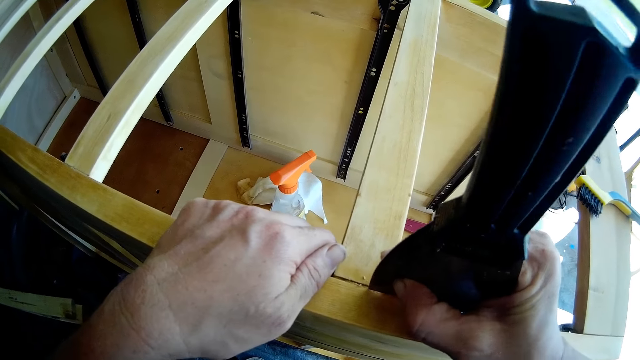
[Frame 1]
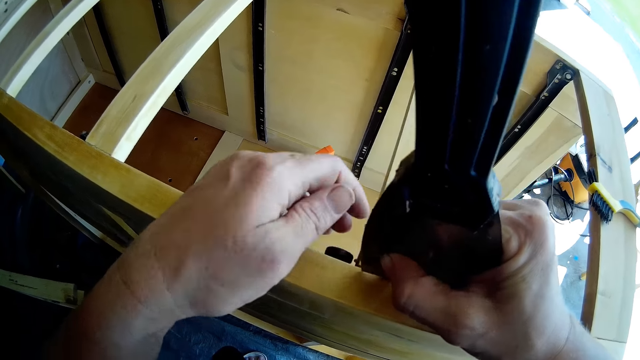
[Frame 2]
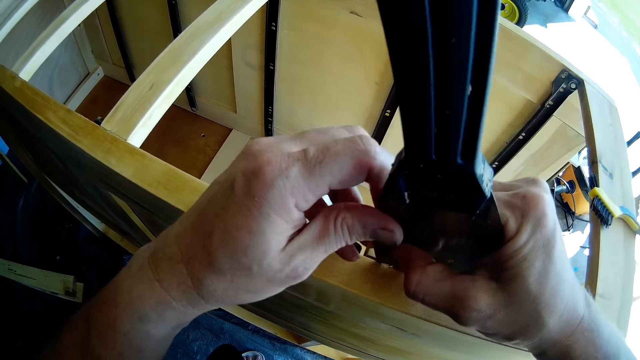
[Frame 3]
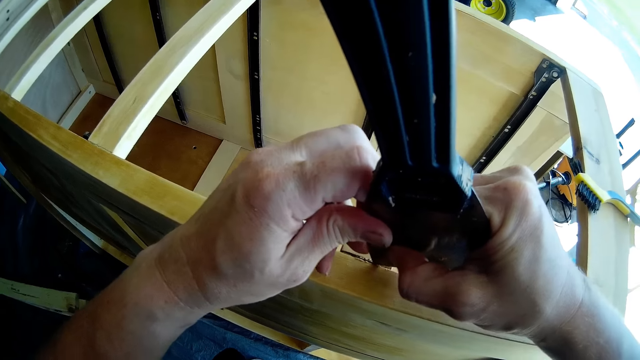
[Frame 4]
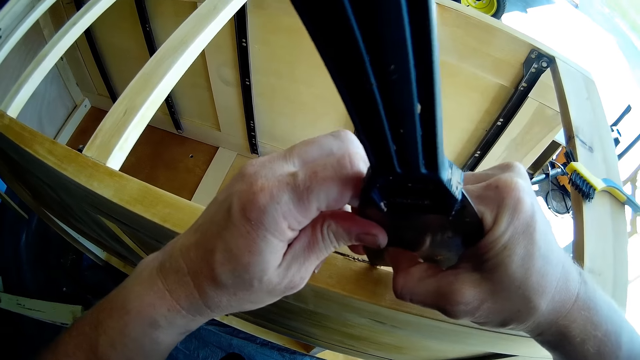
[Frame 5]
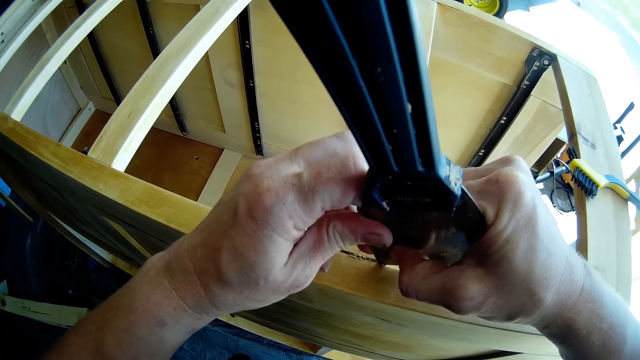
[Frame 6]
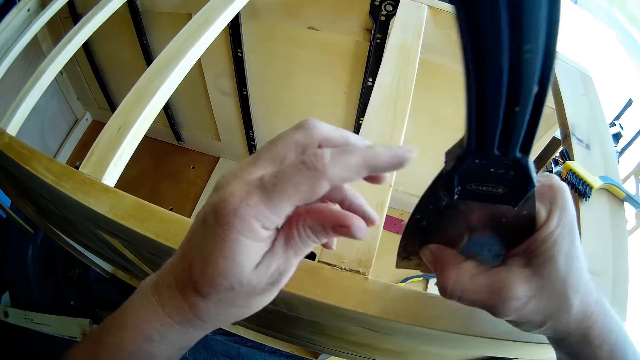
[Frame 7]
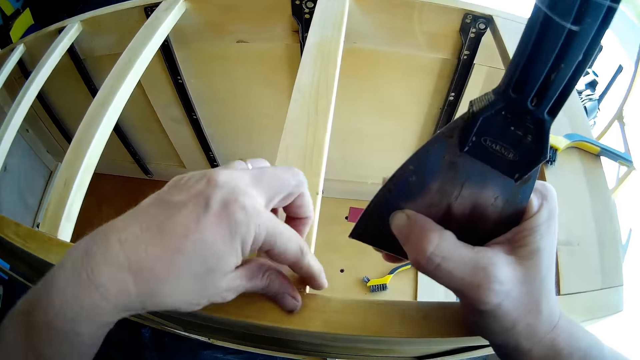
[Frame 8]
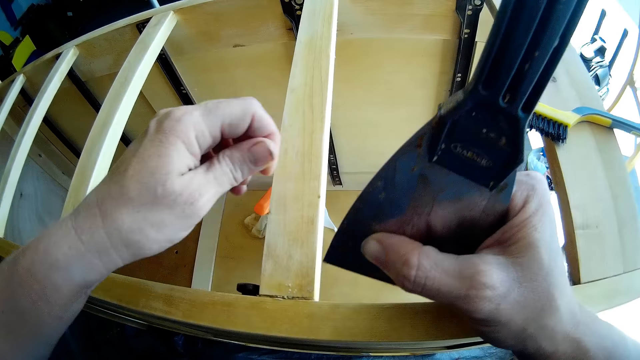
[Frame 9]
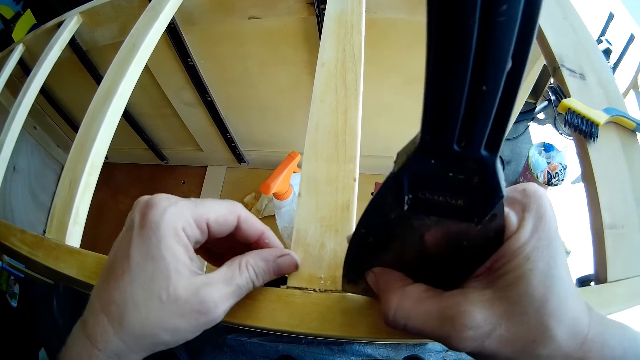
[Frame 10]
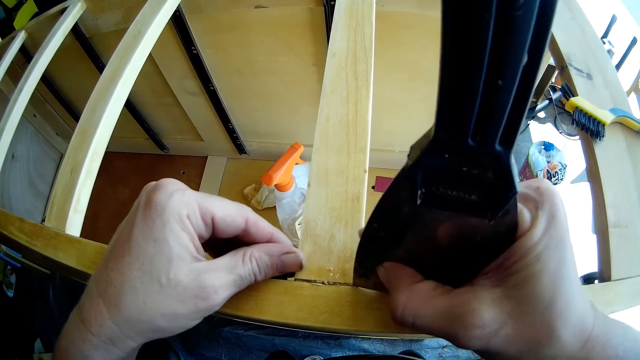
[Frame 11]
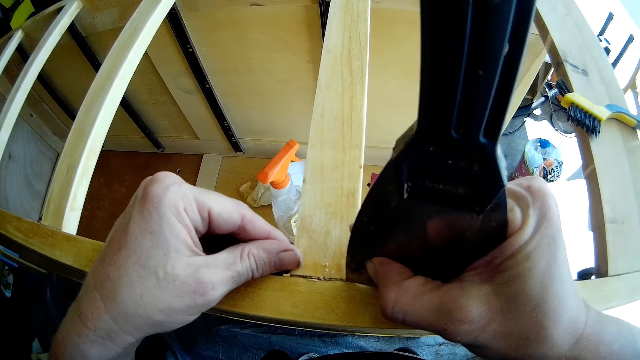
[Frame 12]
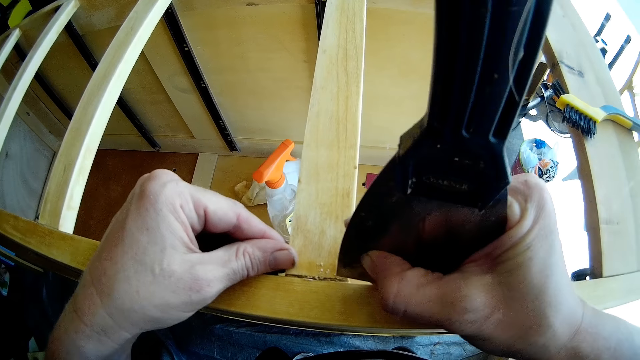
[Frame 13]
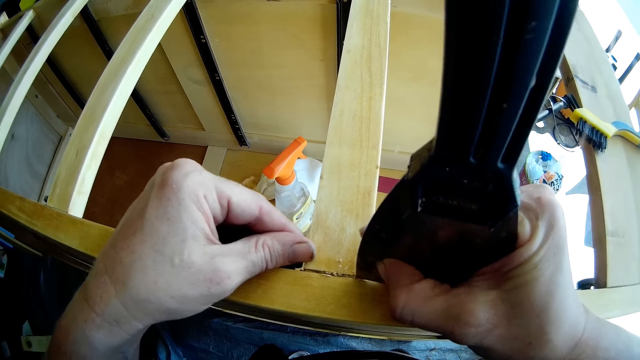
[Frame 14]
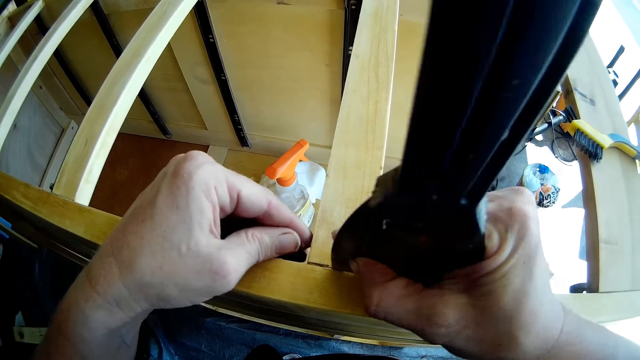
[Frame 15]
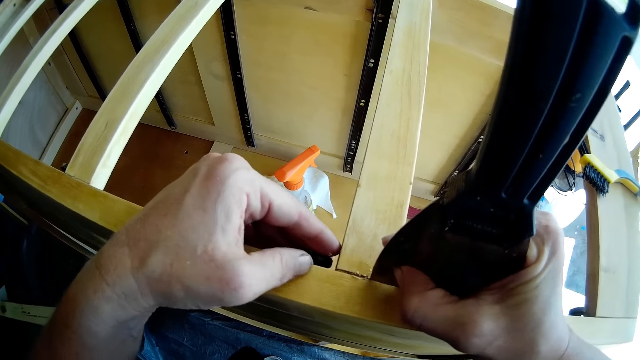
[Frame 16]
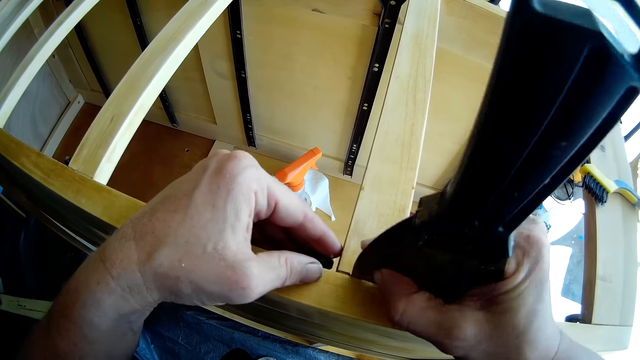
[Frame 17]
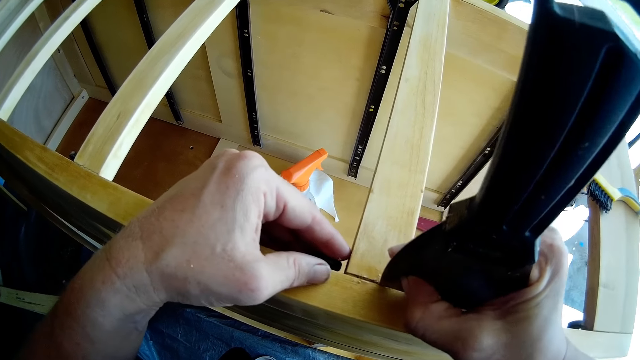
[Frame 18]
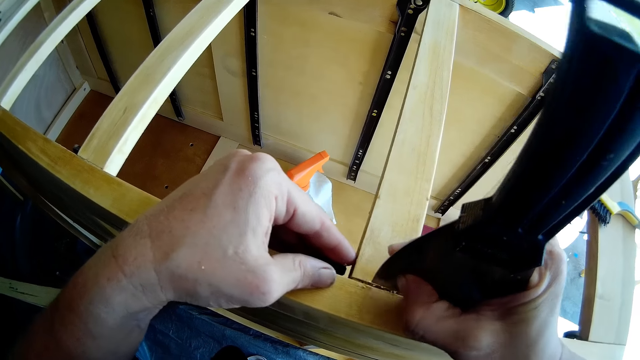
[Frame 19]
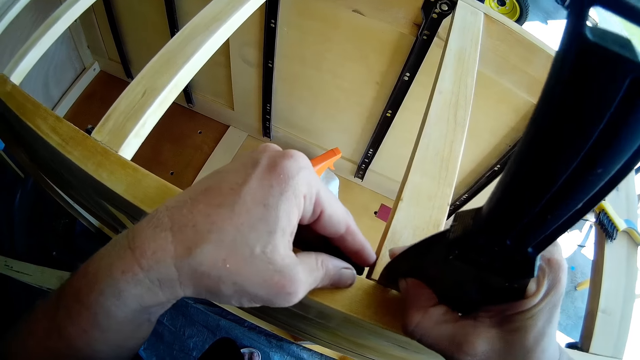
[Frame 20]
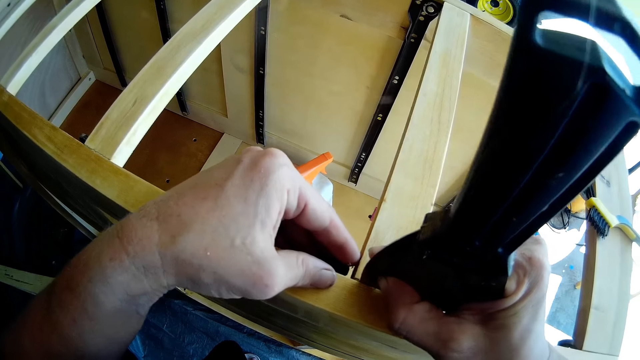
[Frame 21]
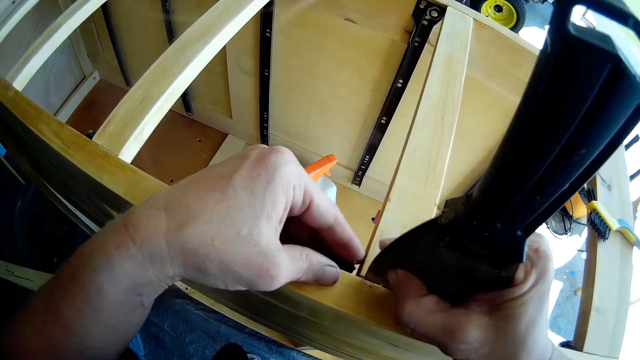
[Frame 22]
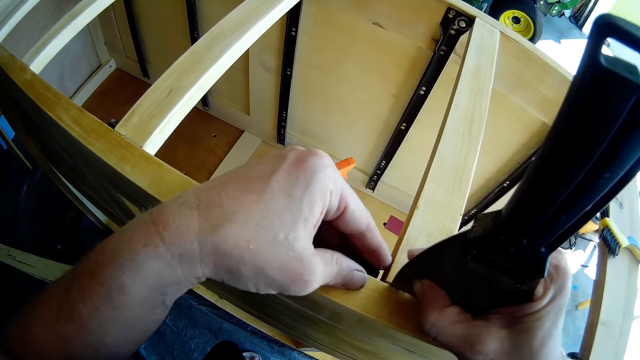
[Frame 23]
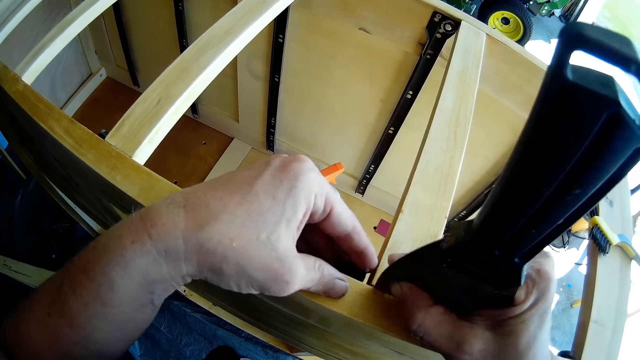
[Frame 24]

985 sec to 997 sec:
The camera wearer holds the scraper with both hands and scrapes the chest of drawers with the scraper. They remove dirt with a hand.

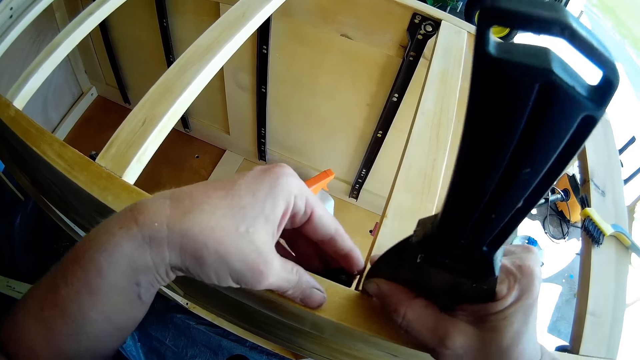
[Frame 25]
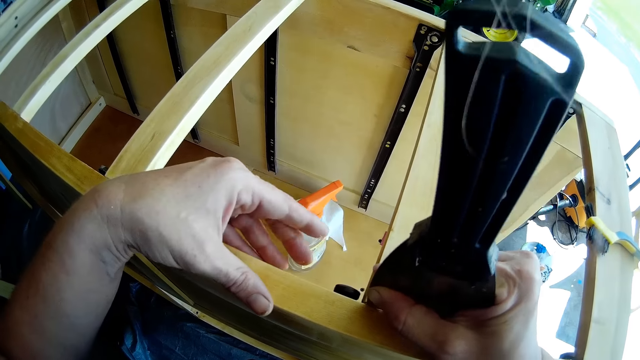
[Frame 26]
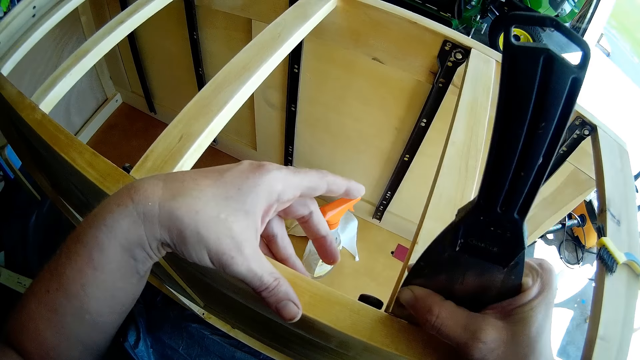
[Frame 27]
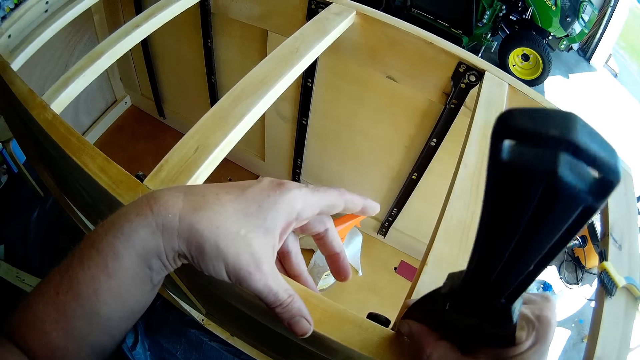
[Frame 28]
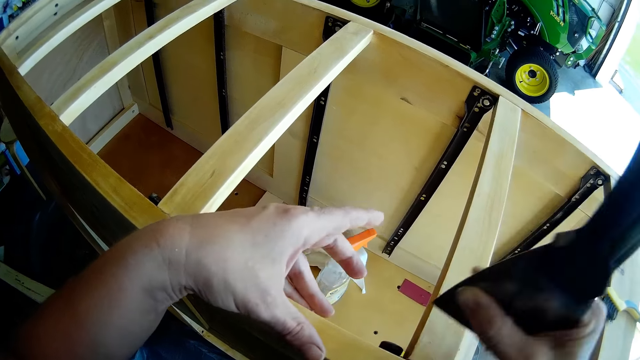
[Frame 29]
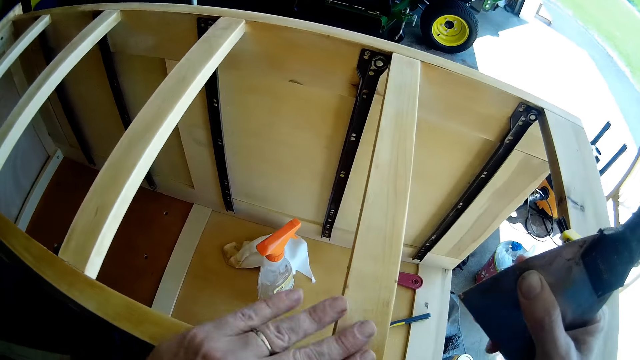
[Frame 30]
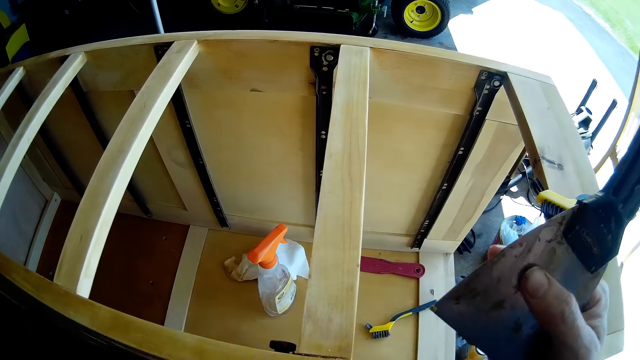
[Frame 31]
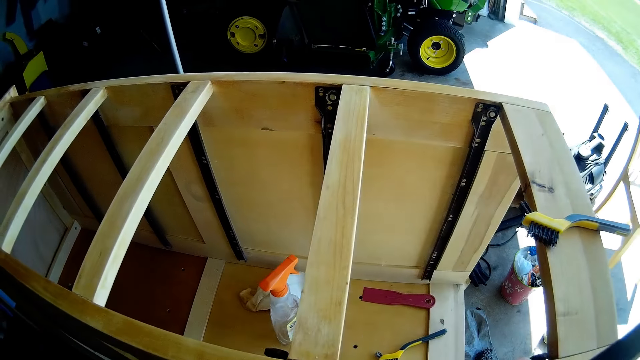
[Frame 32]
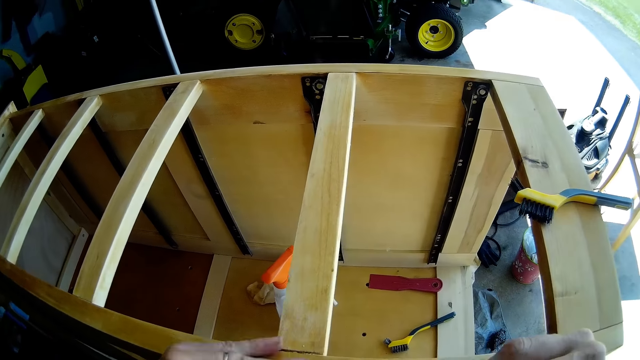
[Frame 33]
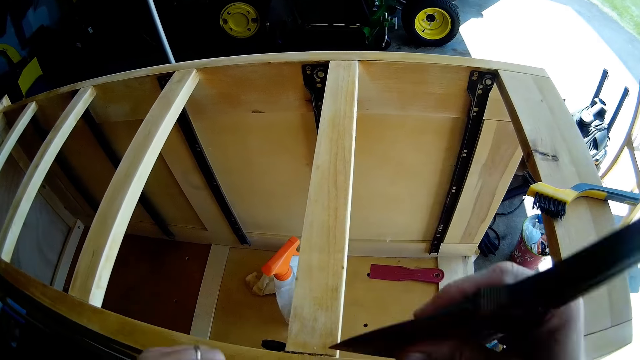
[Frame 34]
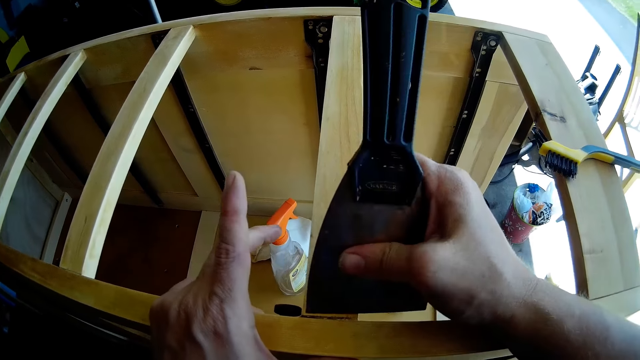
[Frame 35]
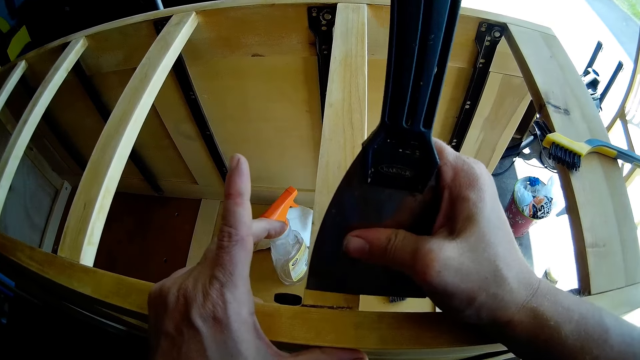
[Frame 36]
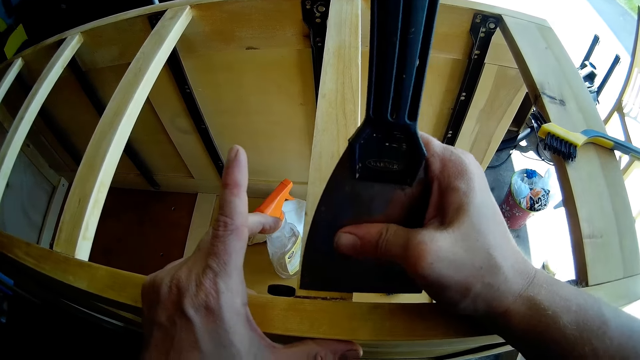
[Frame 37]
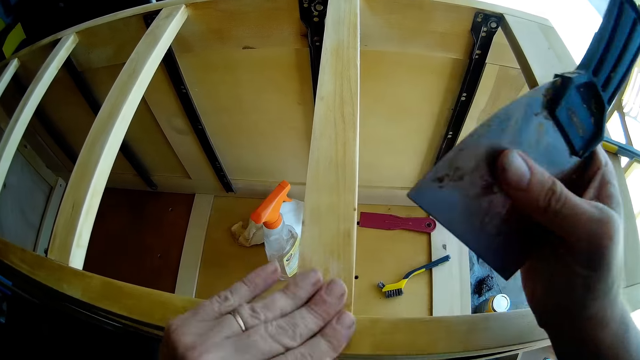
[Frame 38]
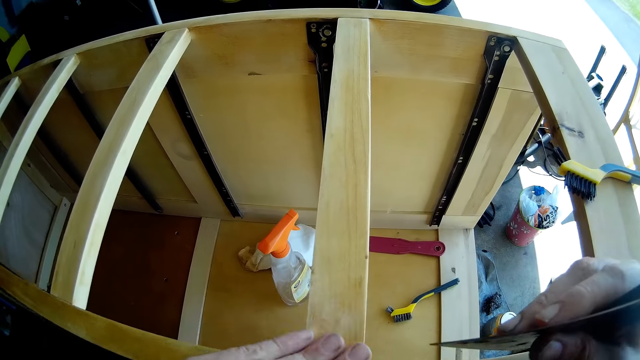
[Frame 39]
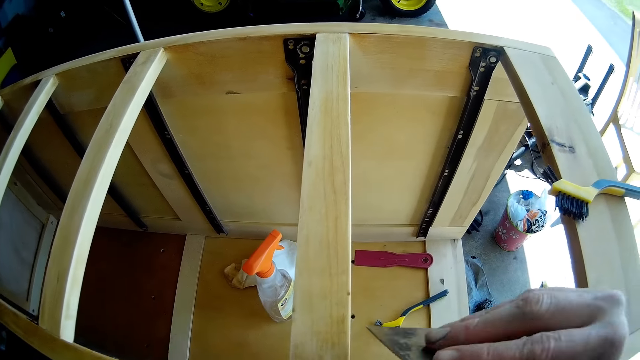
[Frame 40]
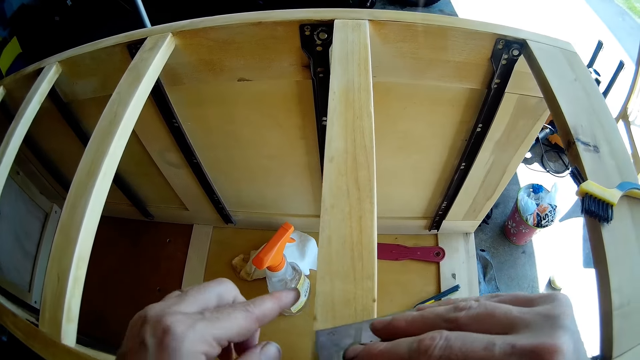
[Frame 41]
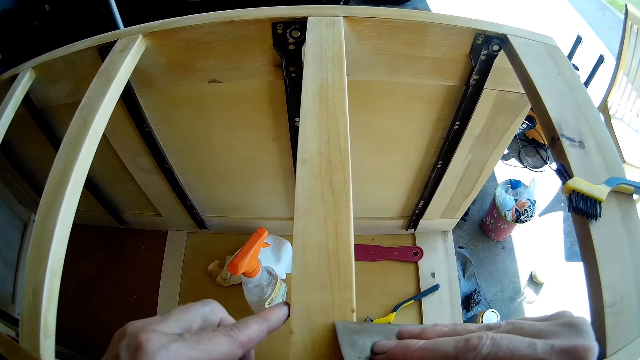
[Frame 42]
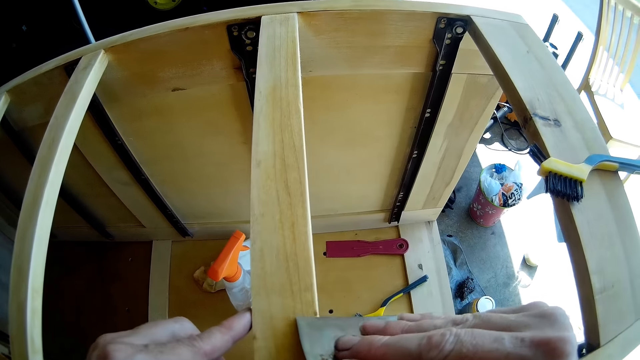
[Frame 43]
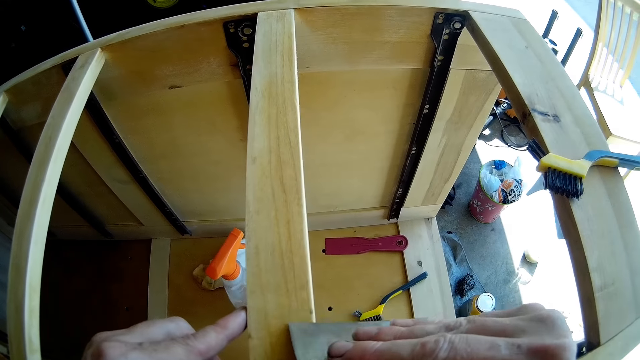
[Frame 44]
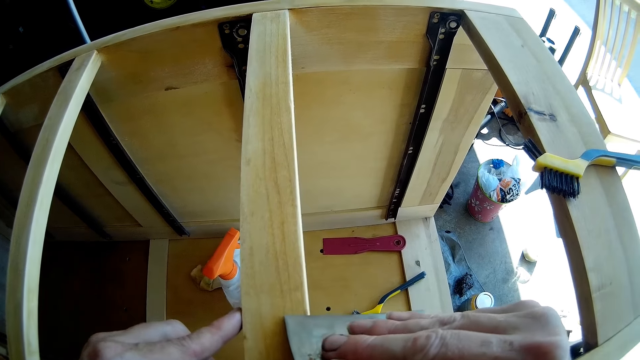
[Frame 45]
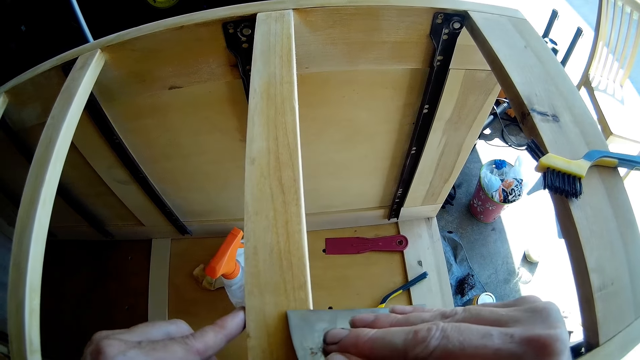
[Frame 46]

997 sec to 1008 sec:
The camera wearer wipes dirt with a hand. They scrape the chest of drawers with the scraper. They wipe dirt with a hand. They scrape the chest of drawers with the scraper.
